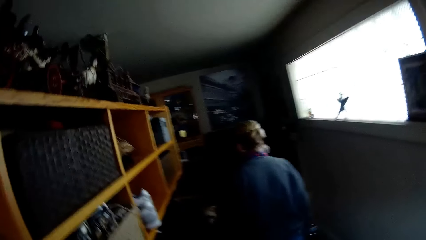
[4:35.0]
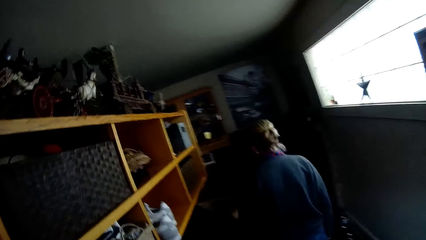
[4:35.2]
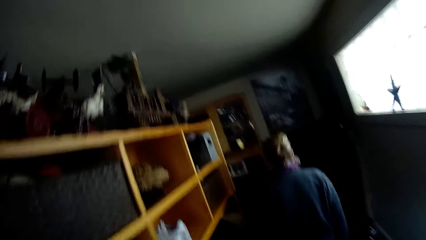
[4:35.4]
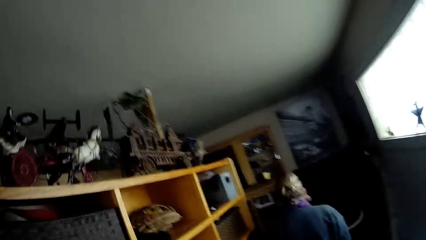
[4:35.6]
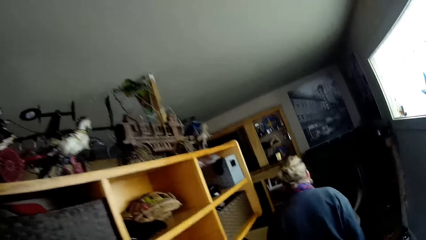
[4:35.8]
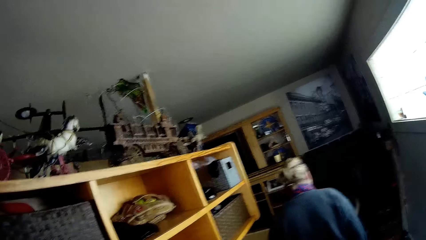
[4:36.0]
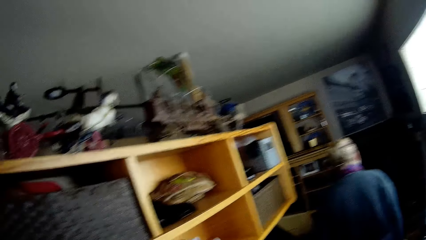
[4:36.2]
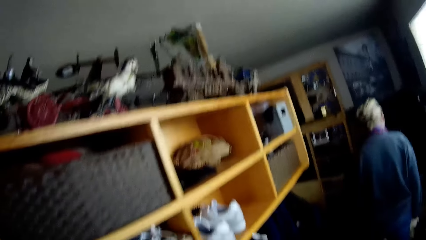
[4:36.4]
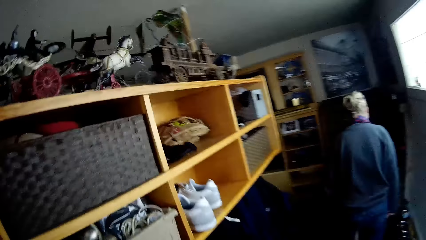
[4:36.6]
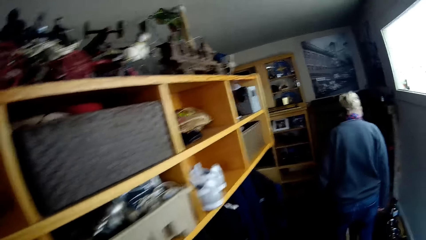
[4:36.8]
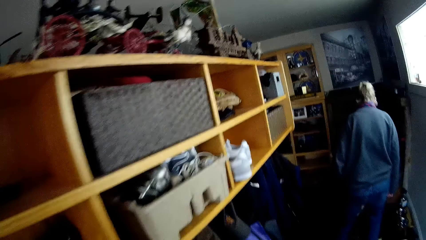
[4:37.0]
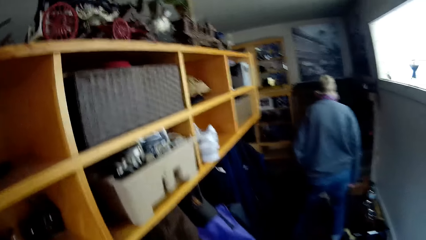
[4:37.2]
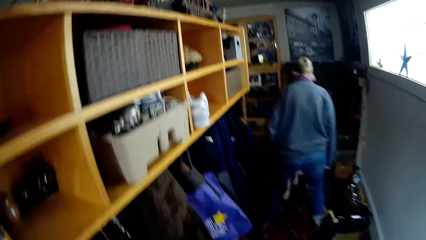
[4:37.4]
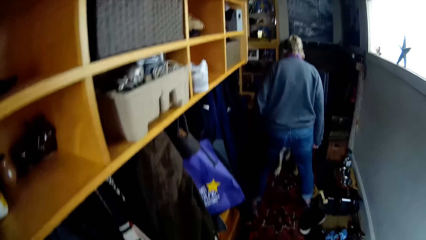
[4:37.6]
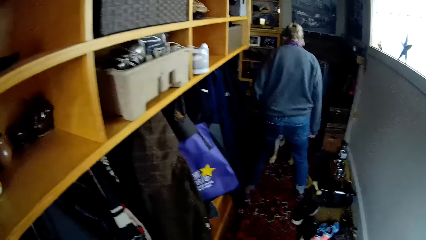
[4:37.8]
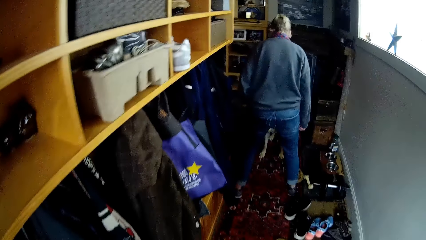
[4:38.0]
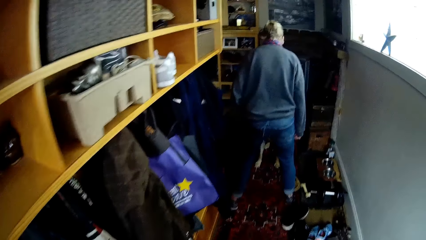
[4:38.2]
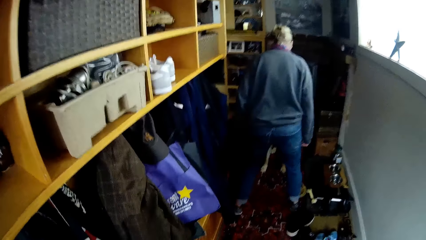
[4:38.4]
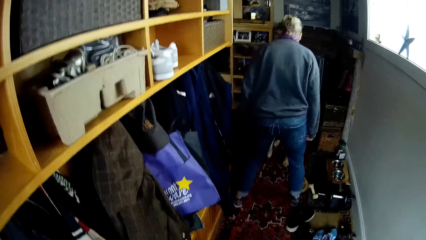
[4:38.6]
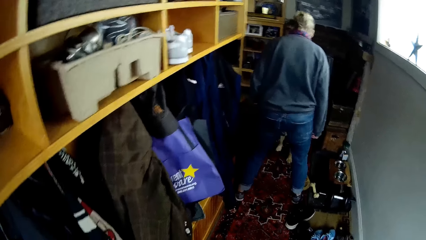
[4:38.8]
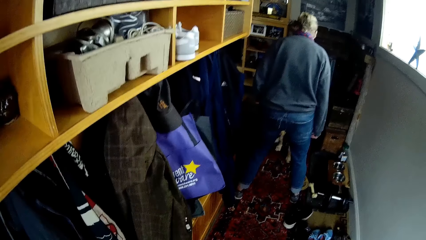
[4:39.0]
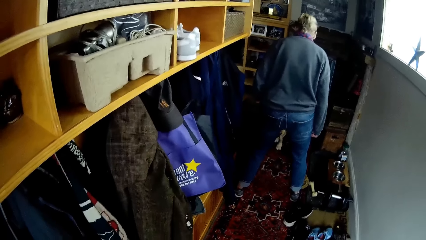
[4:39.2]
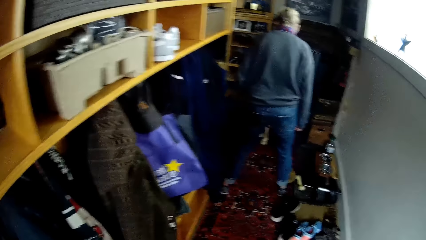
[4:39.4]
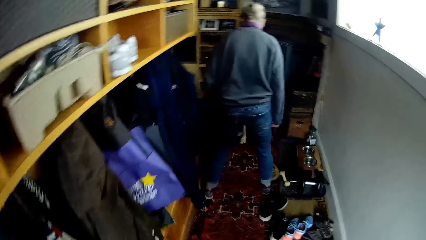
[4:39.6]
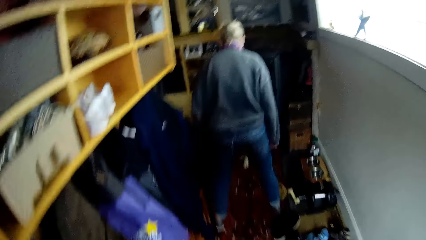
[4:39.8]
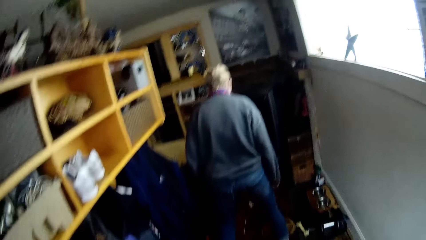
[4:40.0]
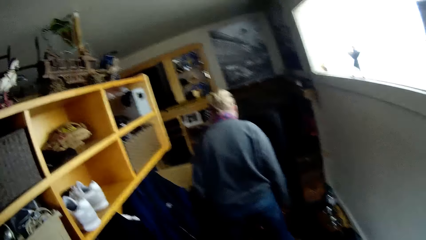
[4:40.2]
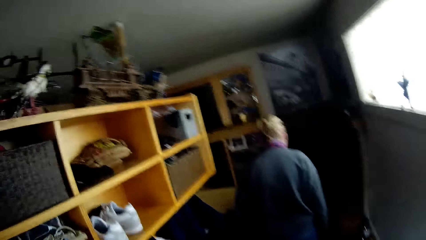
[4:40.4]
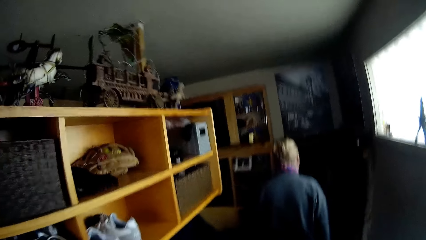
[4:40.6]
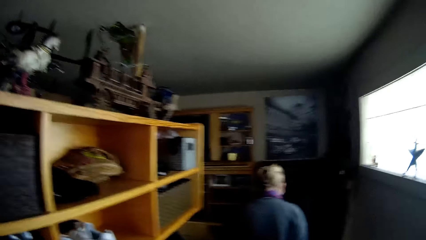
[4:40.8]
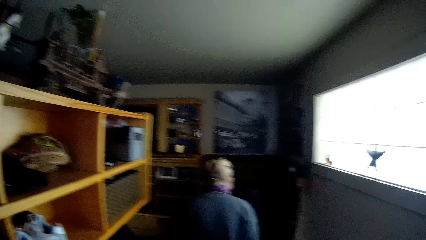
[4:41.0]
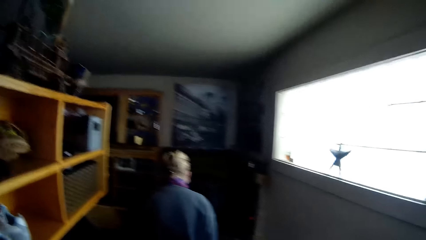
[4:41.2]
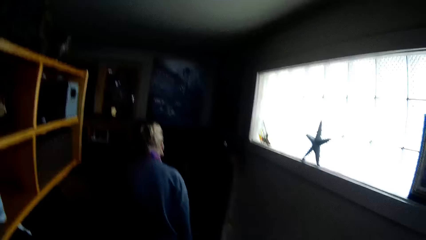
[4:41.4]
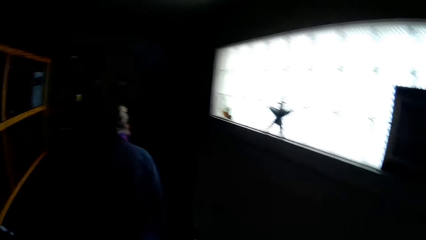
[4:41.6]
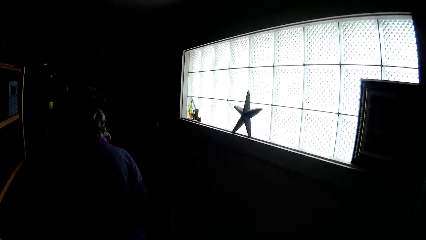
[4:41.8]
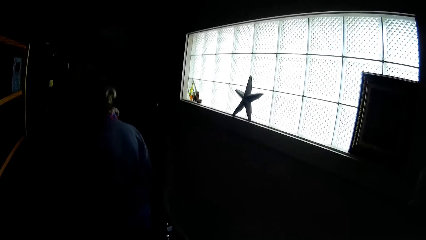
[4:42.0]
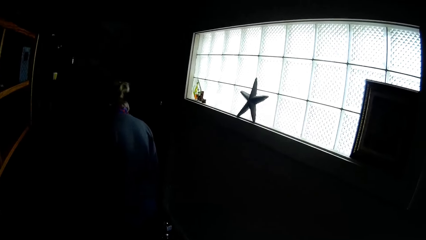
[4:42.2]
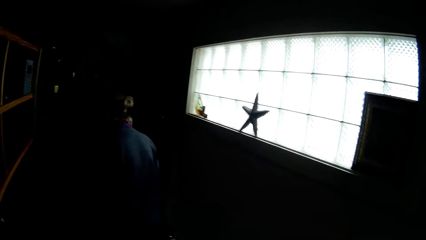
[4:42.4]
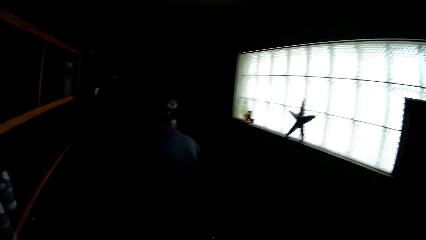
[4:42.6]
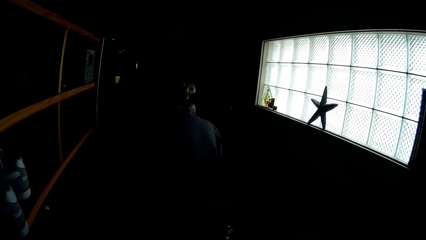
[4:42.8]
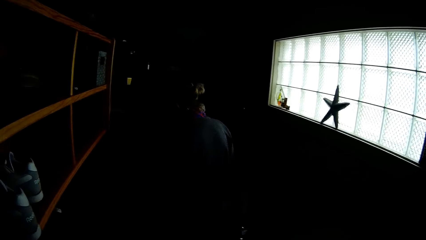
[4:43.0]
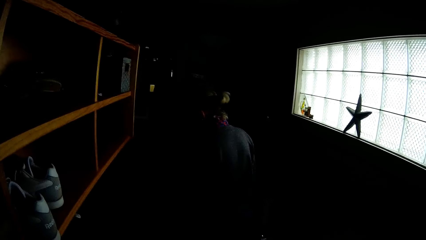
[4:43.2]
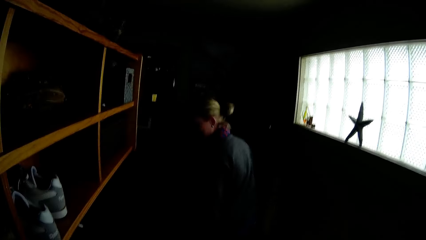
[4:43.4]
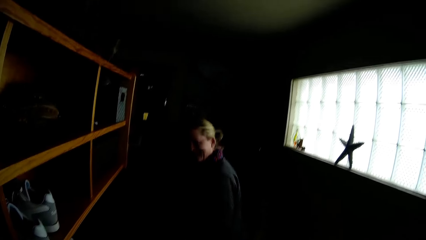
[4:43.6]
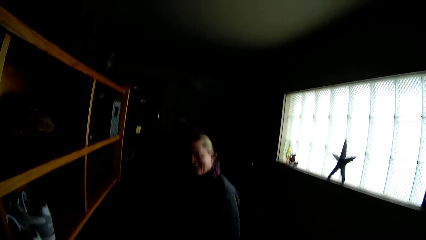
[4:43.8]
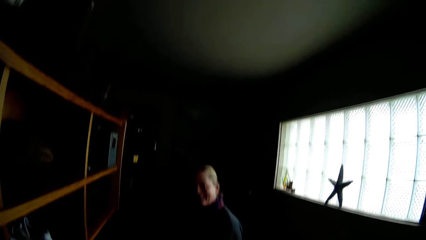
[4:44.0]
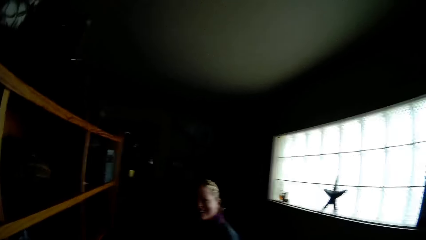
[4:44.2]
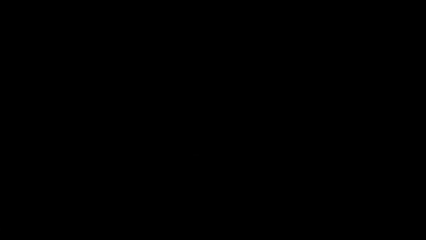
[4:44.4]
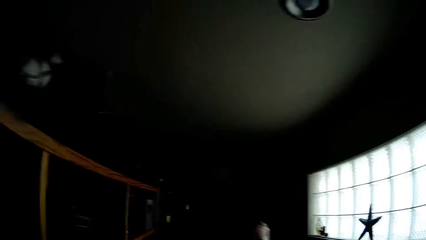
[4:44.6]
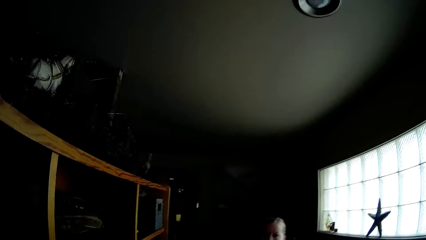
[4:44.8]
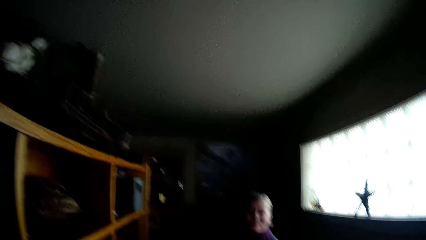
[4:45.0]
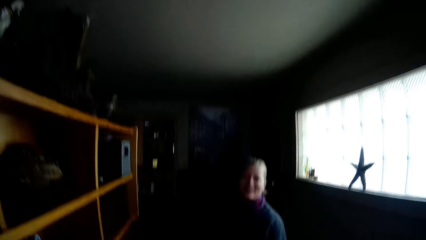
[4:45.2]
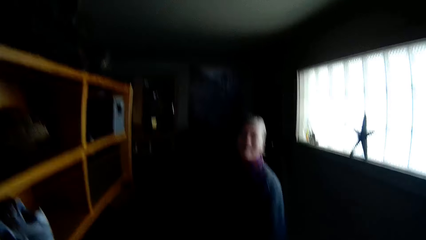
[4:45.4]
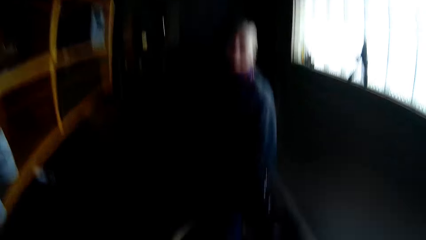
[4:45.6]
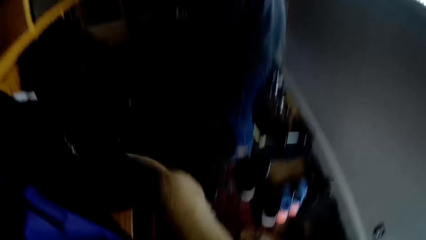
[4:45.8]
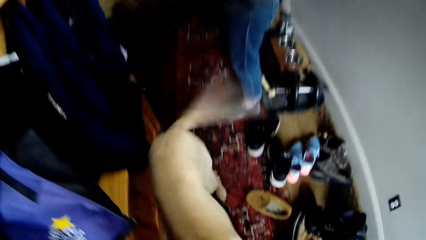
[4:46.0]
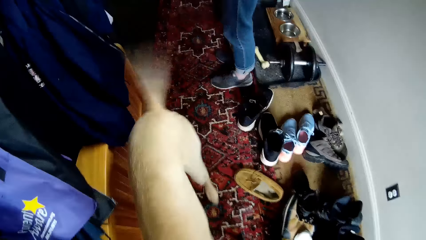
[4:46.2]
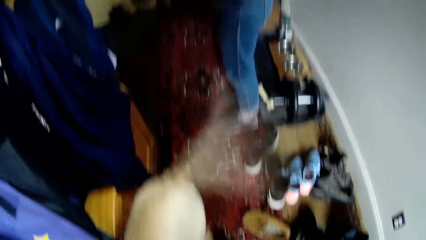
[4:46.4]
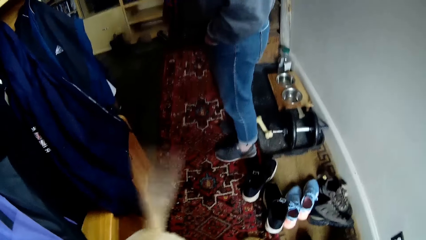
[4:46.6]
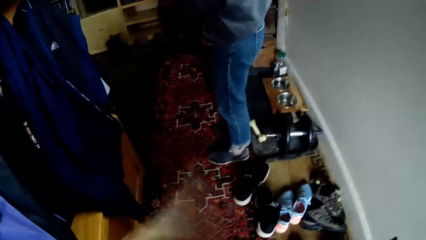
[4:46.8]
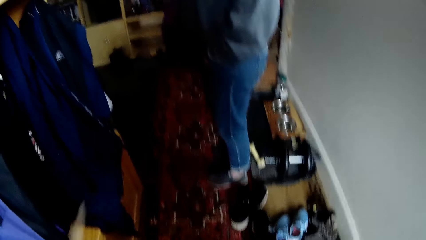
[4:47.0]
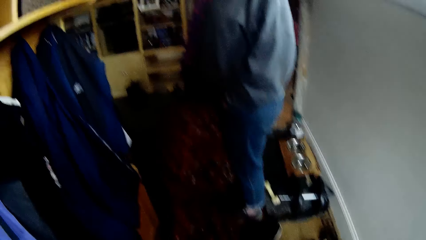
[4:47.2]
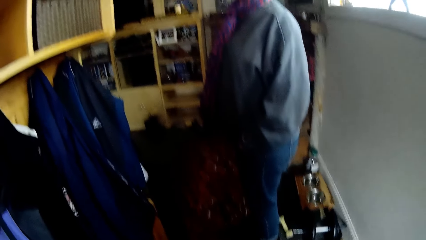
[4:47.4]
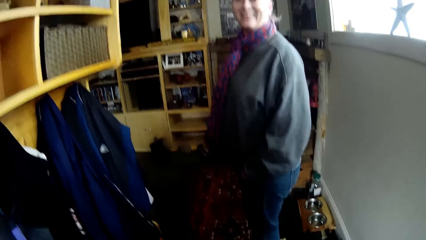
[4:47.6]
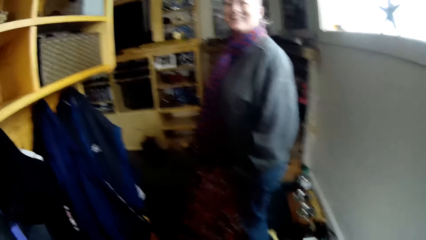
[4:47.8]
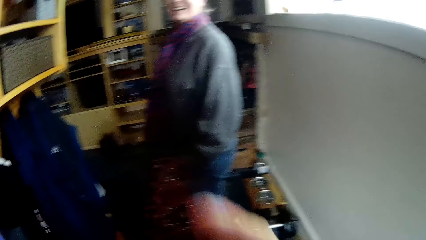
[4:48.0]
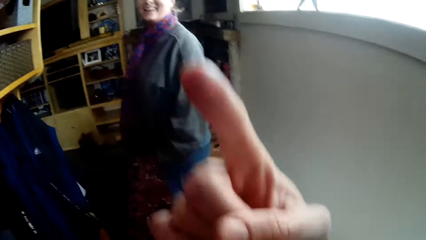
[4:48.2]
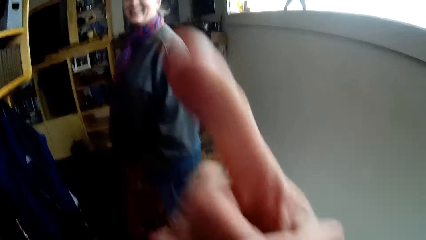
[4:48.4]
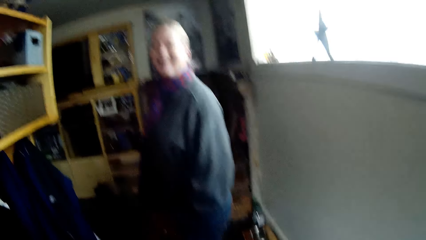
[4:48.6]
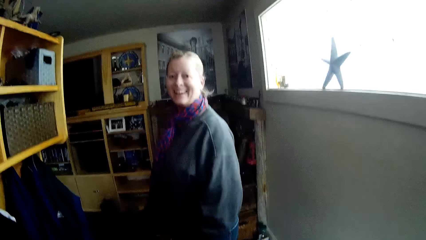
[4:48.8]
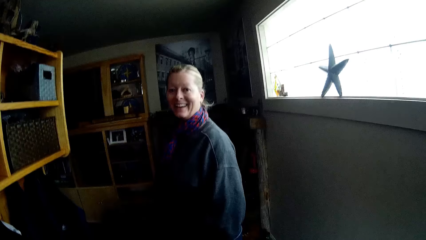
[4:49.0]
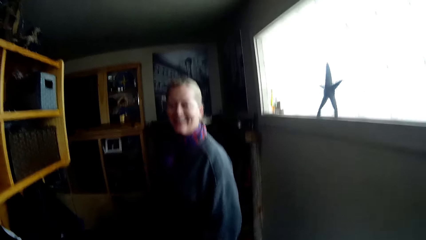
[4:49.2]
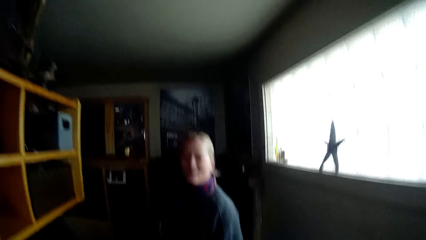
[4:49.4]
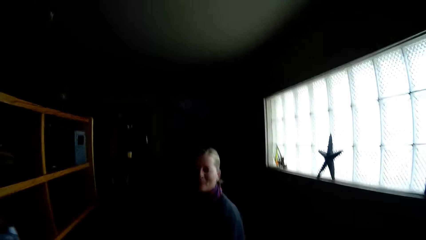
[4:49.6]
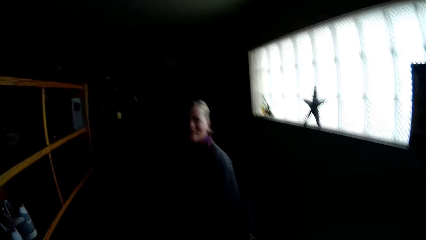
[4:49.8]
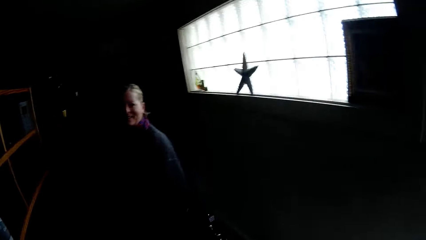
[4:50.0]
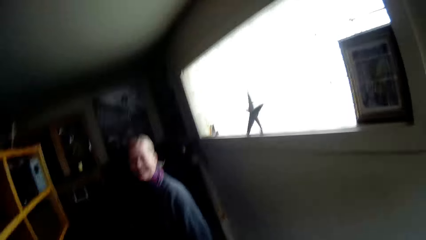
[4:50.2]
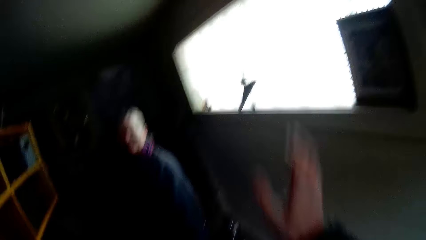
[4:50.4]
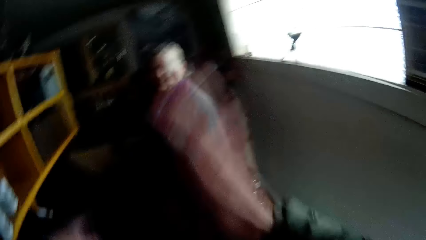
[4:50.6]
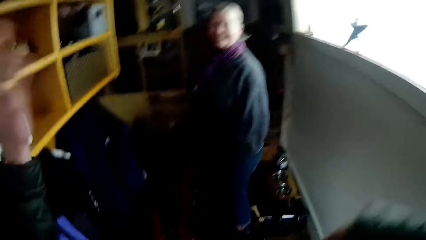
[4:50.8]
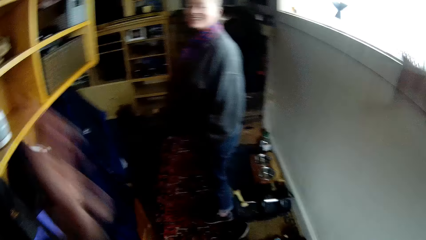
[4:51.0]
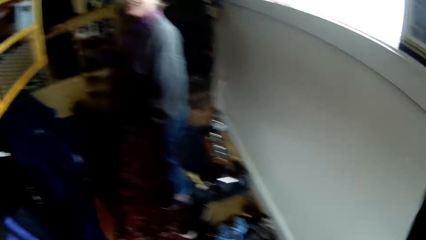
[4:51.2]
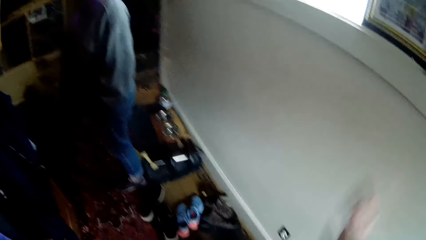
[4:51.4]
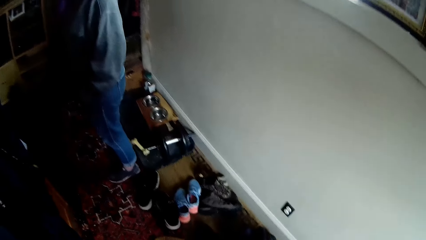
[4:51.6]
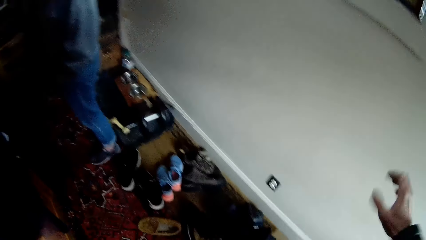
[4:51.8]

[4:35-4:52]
The camera wearer walks forward. He stares at a woman. He walks towards the woman. The woman plays with a dog. The camera wearer stares at the woman. The woman stares at the camera wearer. The camera wearer stares at the dog. He pets the dog. He looks around the house. He stares at the woman. He points his finger upwards. He stares at the woman. He moves his hands around.
